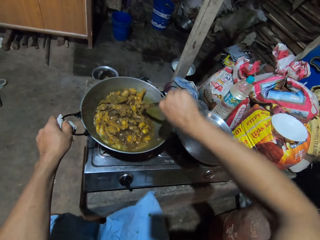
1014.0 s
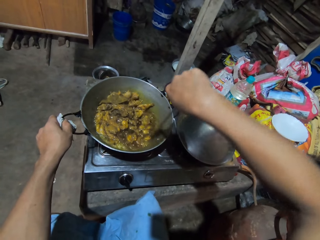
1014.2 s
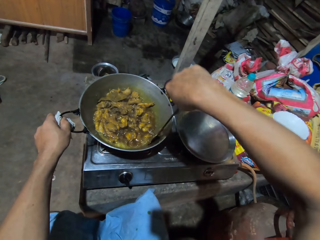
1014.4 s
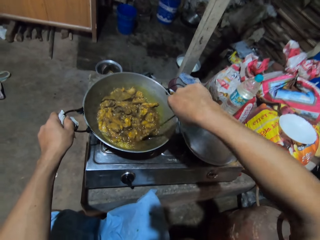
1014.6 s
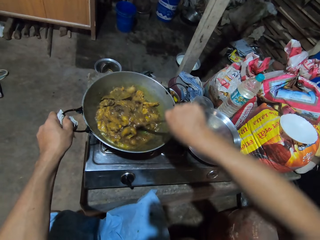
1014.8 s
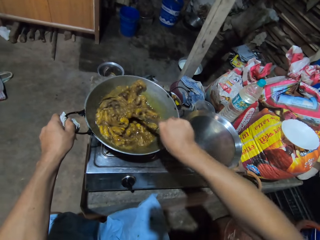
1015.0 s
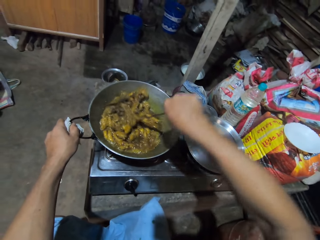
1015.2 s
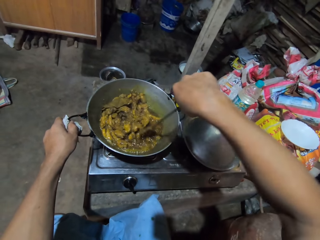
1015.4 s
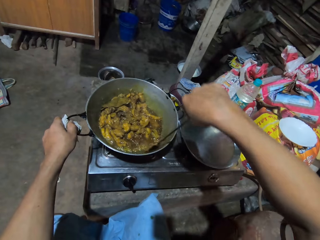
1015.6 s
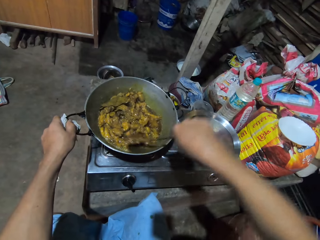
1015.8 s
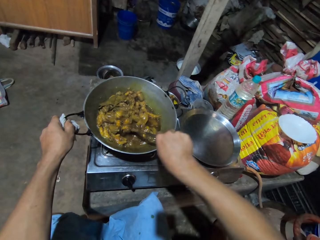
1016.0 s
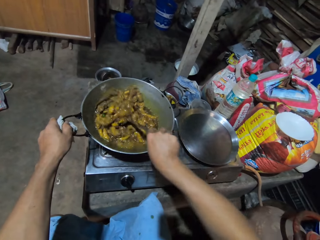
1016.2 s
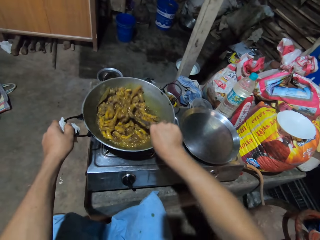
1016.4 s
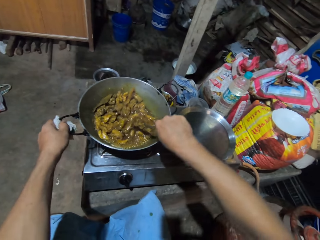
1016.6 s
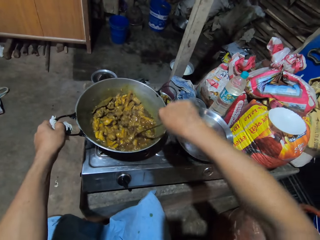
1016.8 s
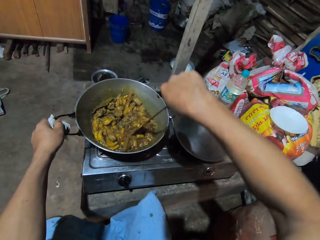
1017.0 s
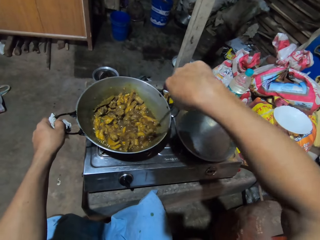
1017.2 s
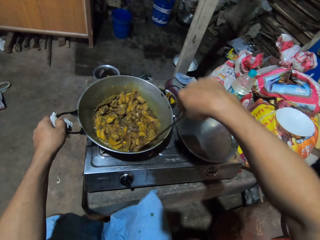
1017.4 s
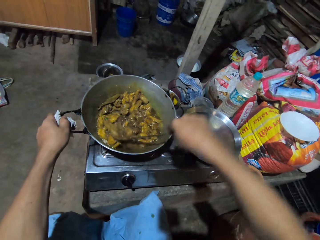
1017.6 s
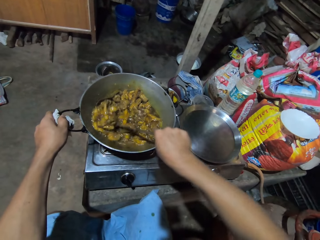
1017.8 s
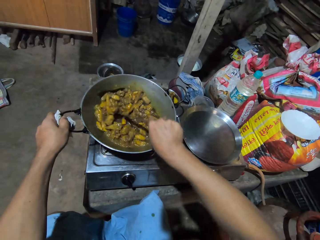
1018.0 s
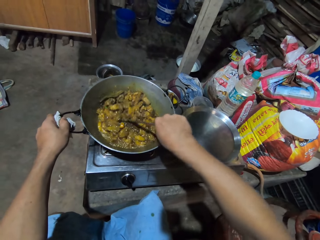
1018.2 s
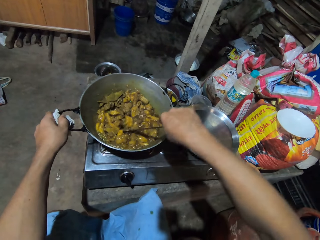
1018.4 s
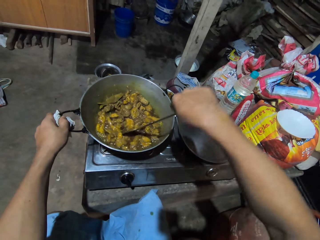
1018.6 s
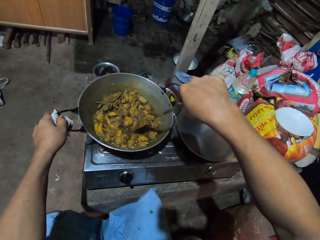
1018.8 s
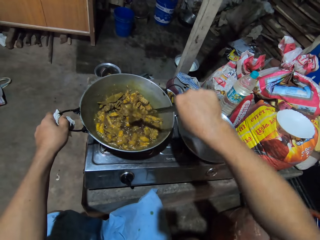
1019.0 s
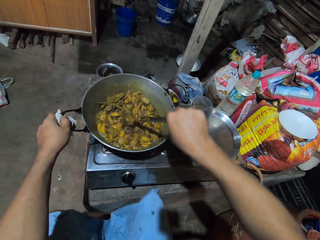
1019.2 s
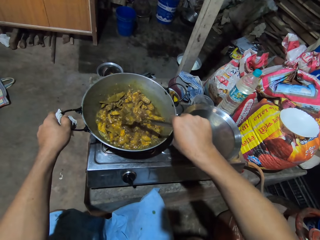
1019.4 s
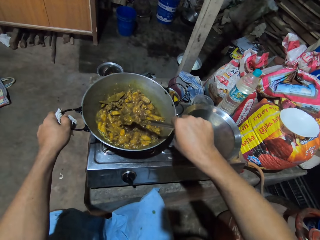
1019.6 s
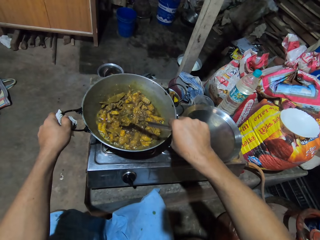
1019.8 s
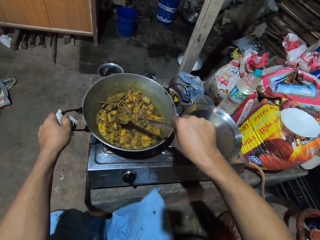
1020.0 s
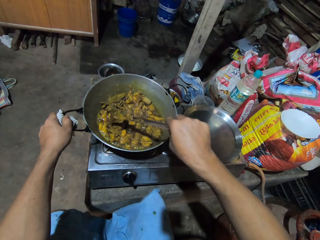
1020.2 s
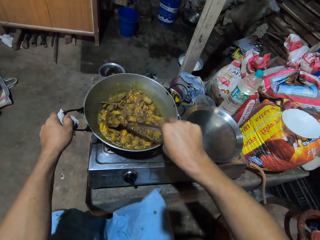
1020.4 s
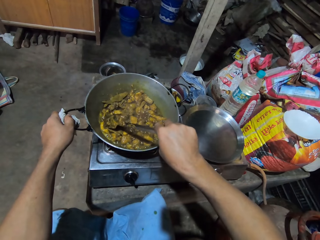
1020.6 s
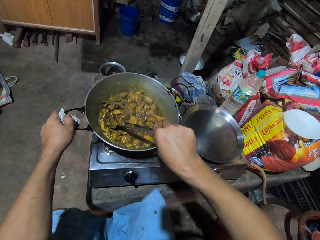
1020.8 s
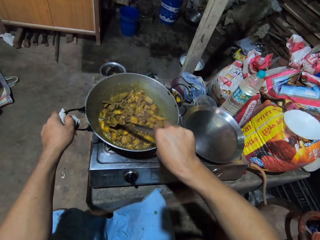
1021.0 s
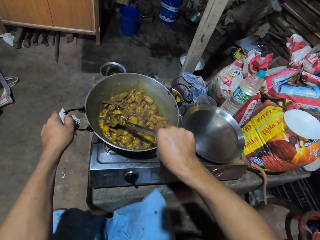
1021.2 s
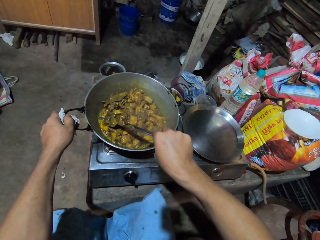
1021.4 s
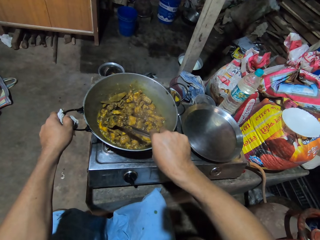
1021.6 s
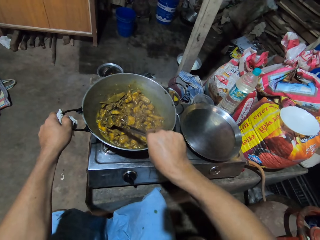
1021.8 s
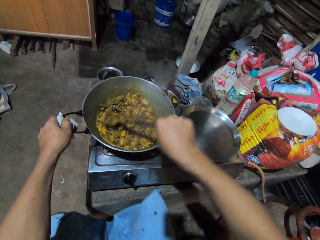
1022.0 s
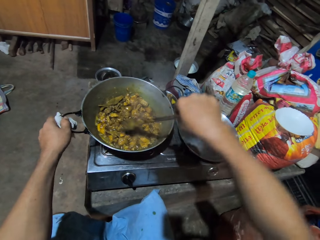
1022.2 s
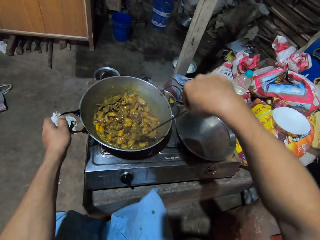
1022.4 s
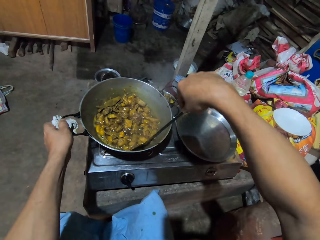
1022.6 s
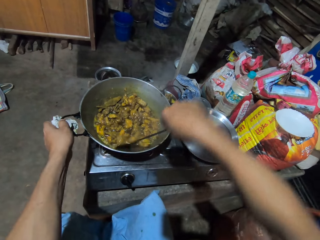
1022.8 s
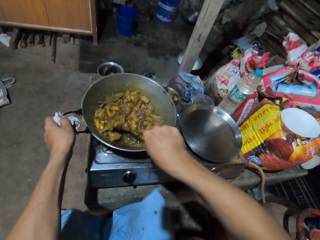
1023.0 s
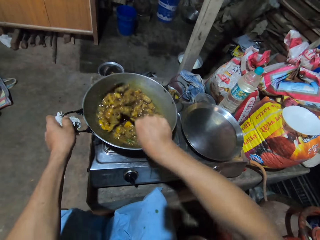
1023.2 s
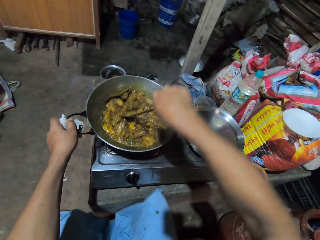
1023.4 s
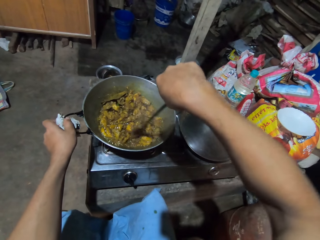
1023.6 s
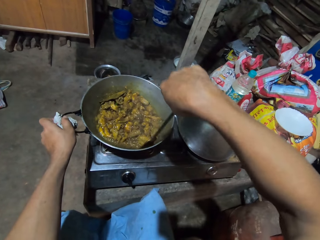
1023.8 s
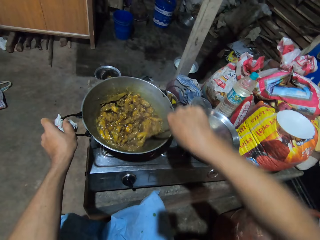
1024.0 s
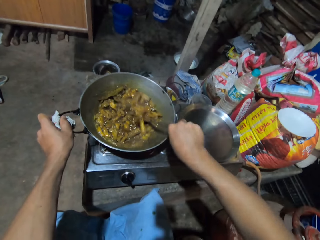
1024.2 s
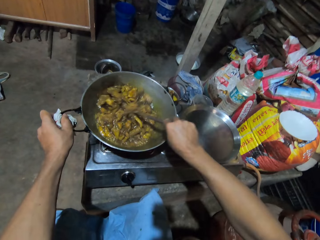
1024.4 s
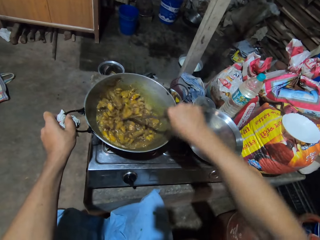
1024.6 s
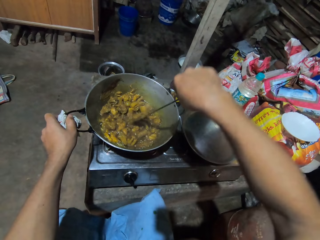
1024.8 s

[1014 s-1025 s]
The camera wearer holds the cooking pot with a cloth in left hand. They mix the meat using a spoon in right hand.

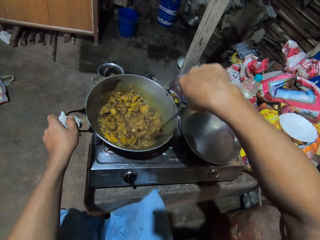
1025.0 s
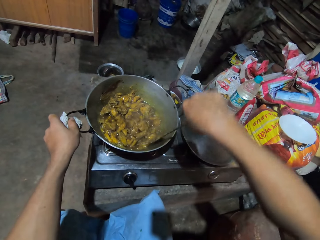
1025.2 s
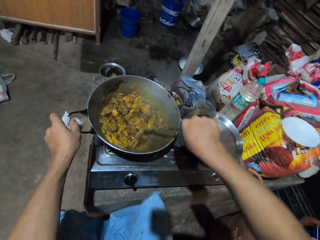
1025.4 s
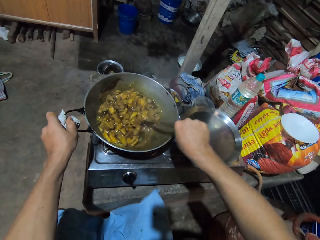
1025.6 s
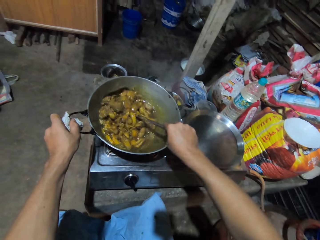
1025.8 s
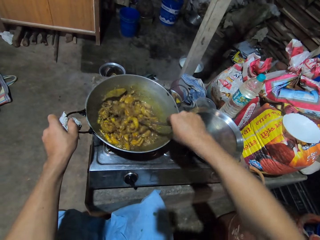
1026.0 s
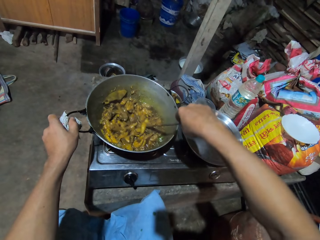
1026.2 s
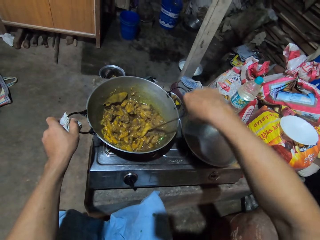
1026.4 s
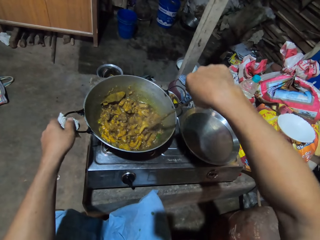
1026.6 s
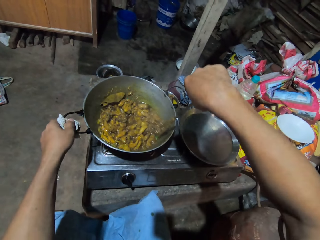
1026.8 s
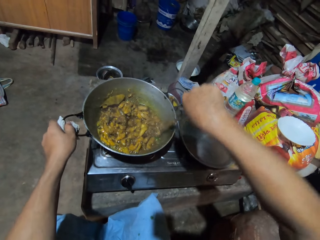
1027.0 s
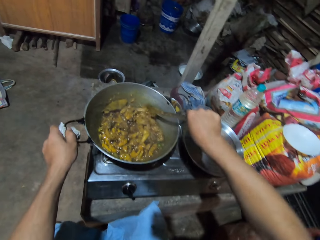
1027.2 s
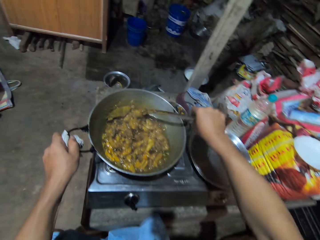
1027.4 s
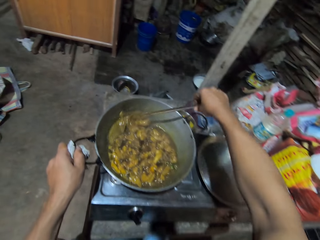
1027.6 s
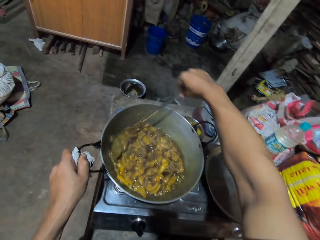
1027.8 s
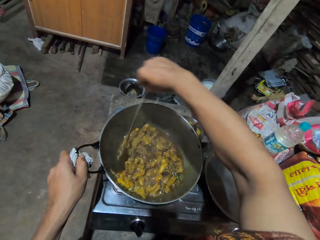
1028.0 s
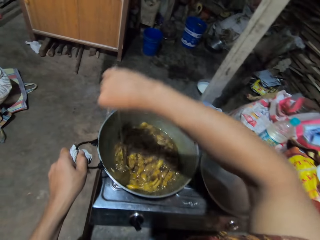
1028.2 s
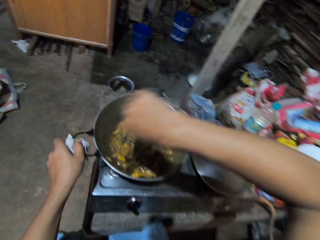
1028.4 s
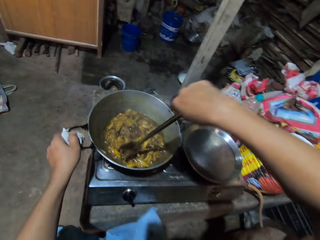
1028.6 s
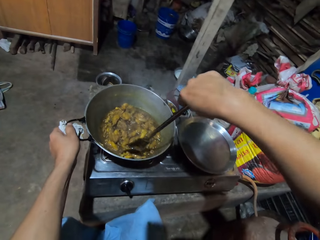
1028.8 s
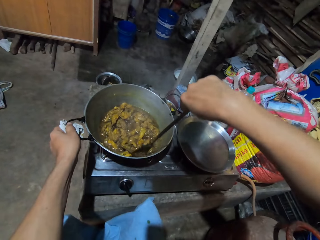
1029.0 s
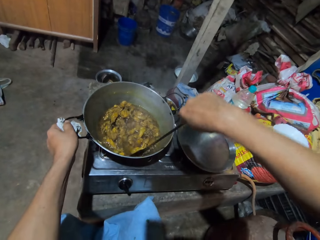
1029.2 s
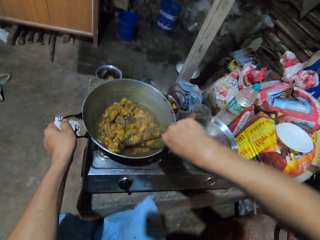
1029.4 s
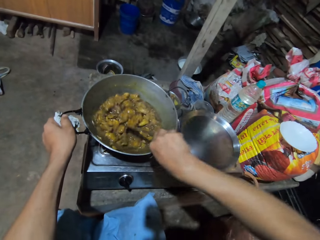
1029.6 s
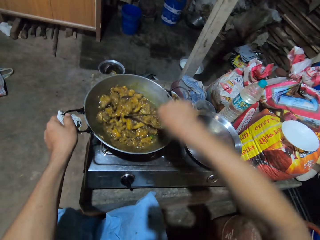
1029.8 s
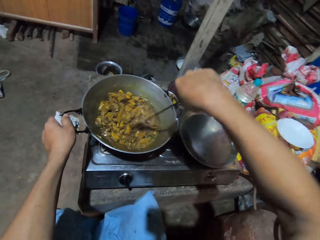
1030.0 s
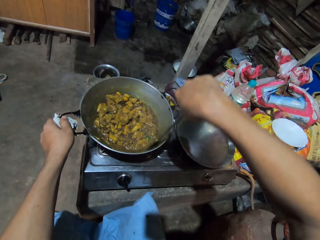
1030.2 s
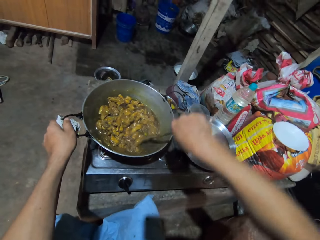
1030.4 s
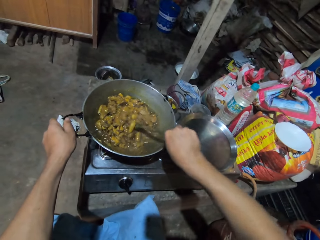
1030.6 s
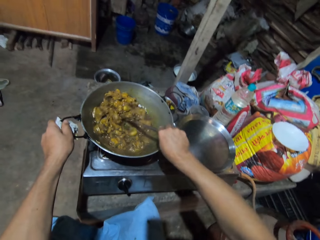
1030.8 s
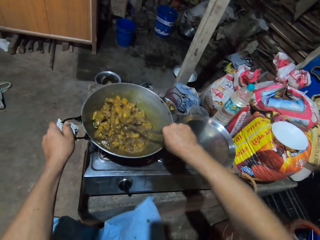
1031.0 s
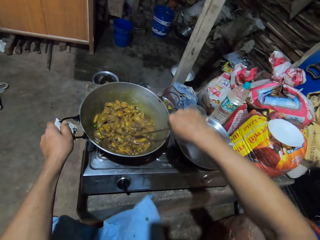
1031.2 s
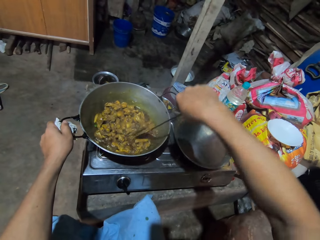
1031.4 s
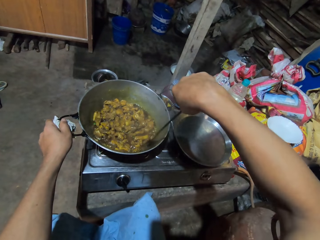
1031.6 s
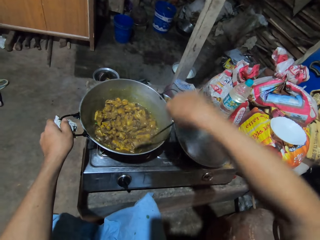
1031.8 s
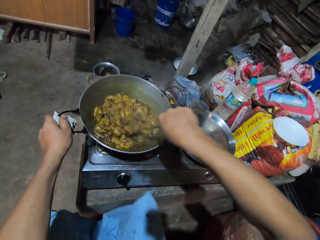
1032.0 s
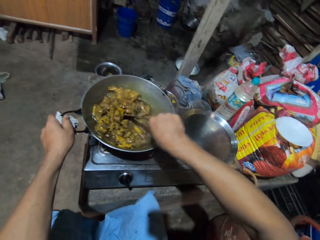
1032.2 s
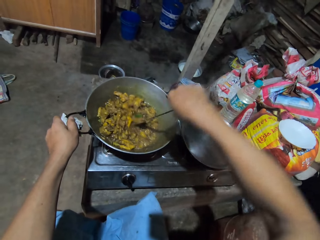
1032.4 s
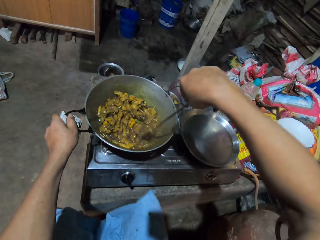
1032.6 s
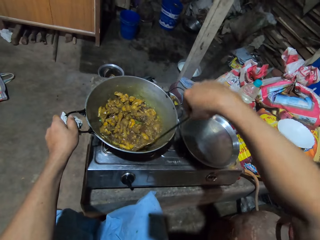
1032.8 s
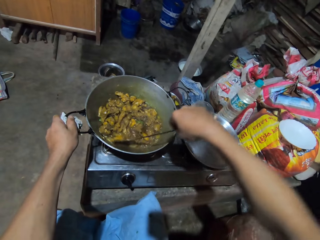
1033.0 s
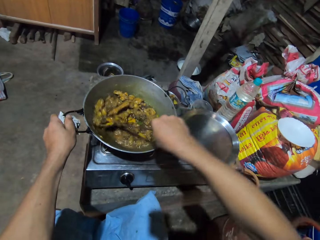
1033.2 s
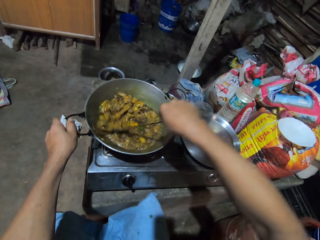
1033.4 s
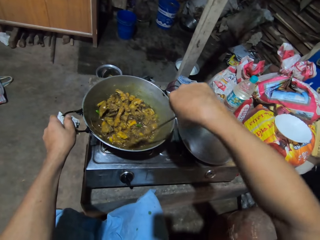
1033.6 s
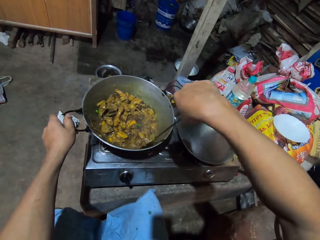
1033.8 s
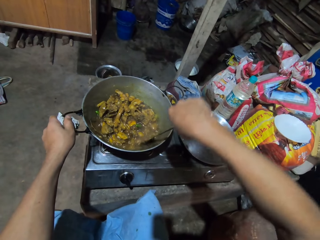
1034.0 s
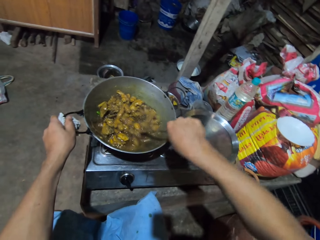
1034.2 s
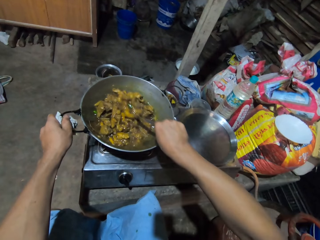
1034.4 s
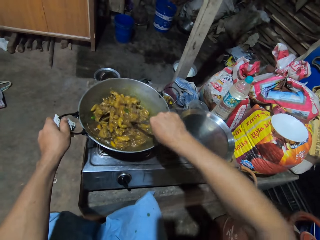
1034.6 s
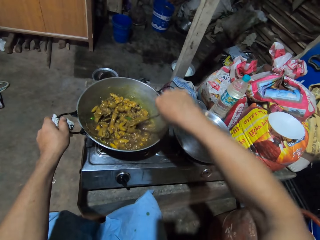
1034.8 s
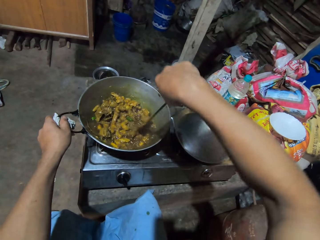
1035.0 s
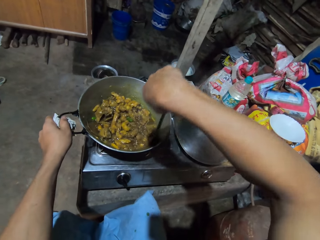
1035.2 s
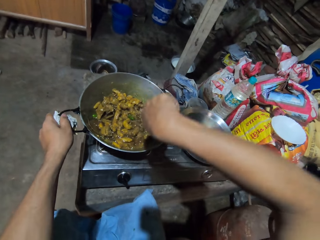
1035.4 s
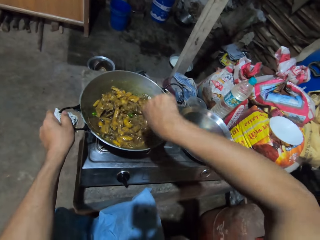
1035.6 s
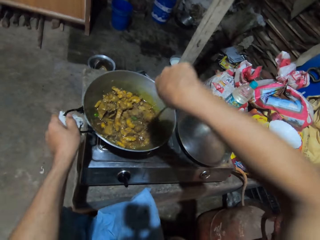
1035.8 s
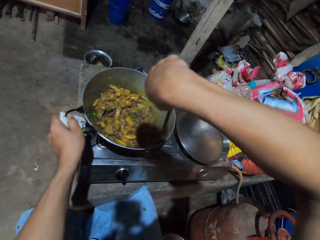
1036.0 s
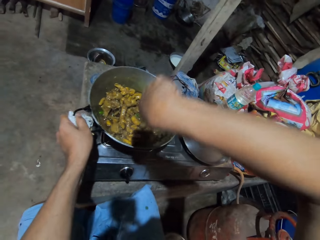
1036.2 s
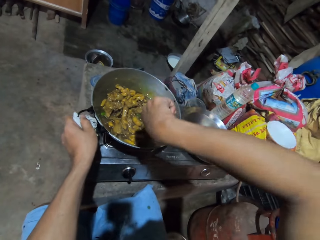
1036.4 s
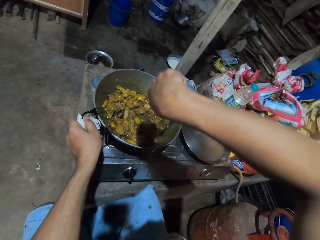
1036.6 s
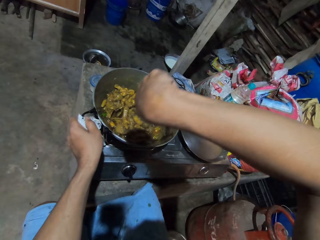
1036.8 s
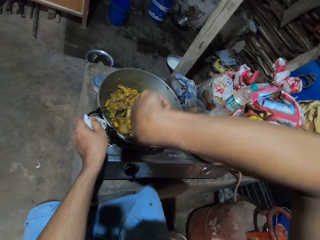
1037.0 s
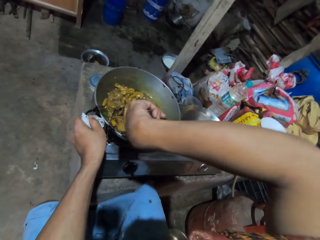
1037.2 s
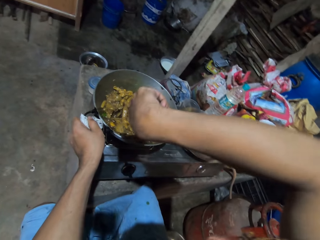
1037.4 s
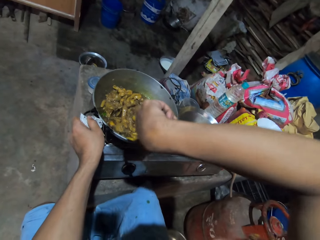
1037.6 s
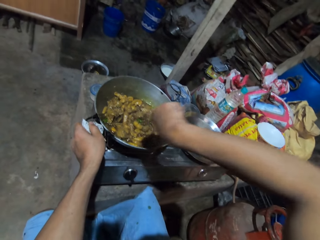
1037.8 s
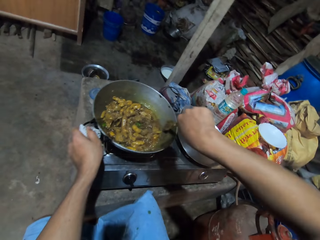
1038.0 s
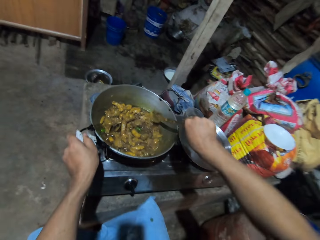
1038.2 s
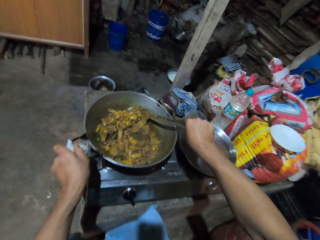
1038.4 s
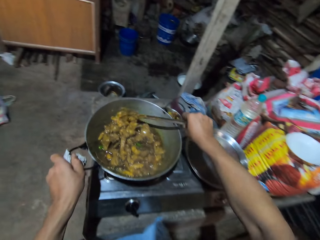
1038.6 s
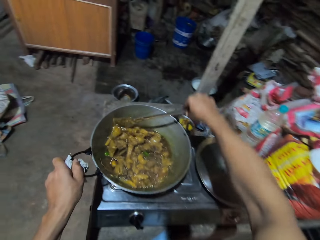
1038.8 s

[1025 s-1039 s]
The camera wearer holds the cooking pot with a cloth in the left hand. They mix the meat using a spoon in the right hand. They hold the cooking pot with the cloth in the left hand.
